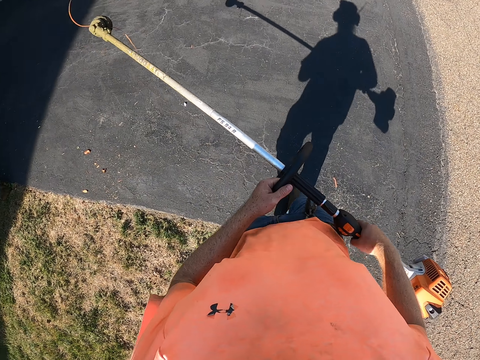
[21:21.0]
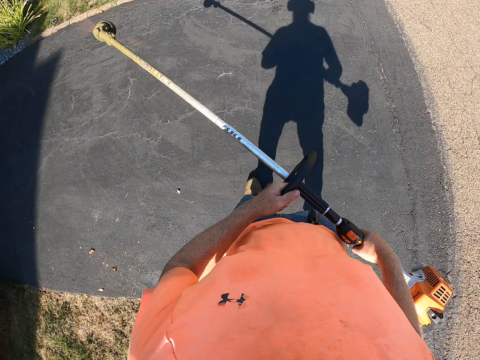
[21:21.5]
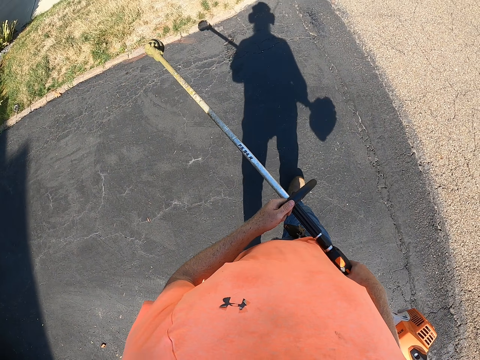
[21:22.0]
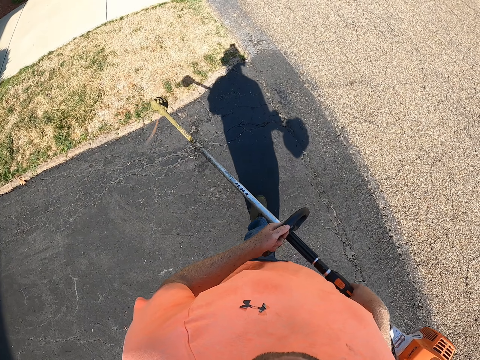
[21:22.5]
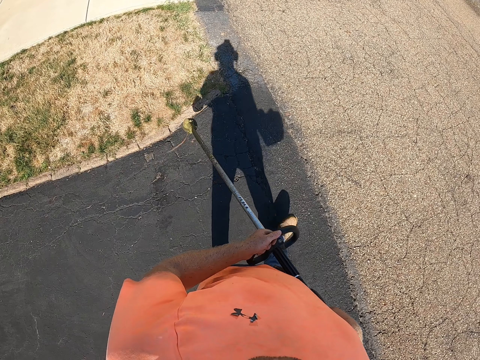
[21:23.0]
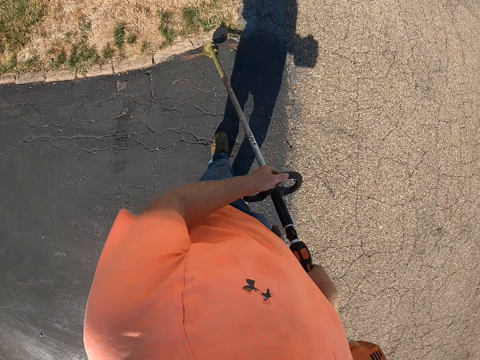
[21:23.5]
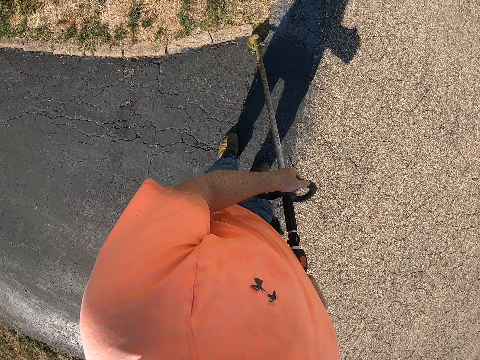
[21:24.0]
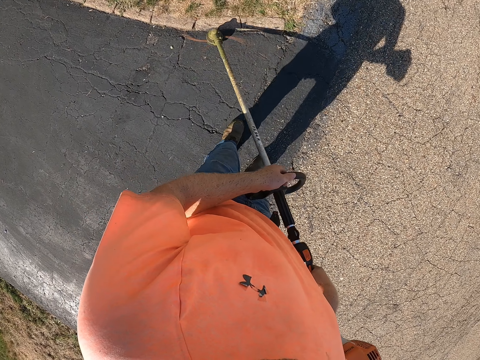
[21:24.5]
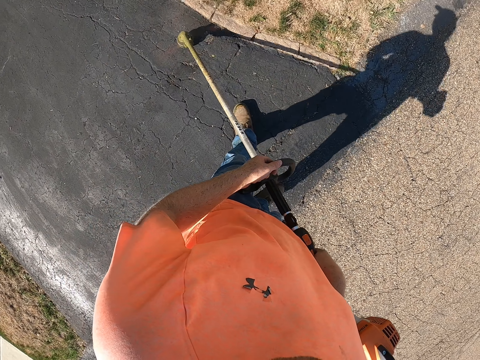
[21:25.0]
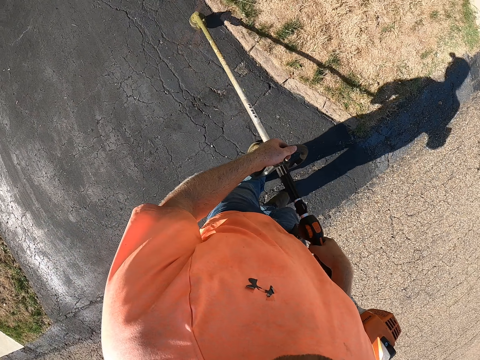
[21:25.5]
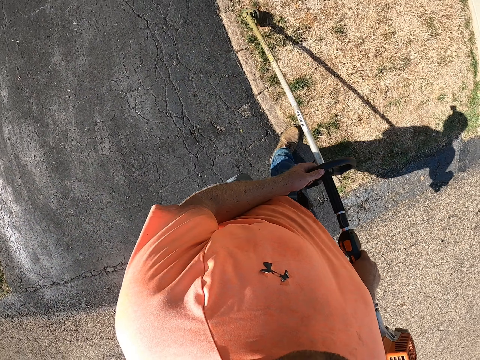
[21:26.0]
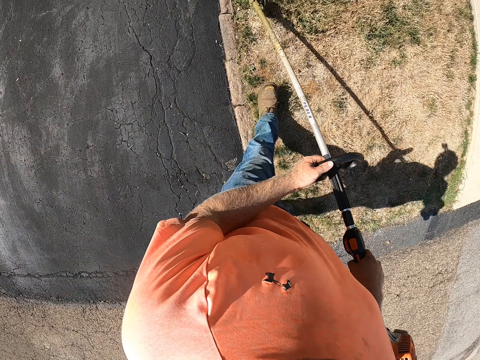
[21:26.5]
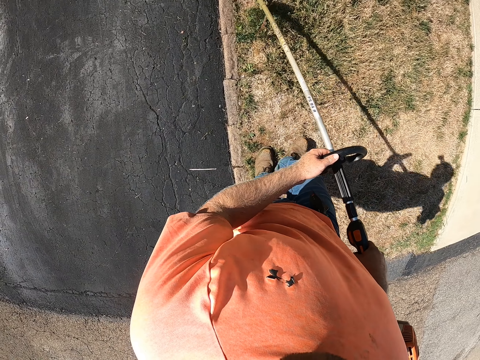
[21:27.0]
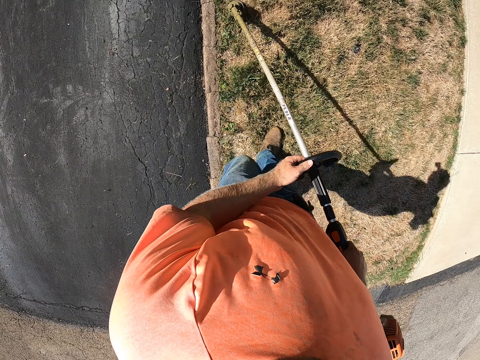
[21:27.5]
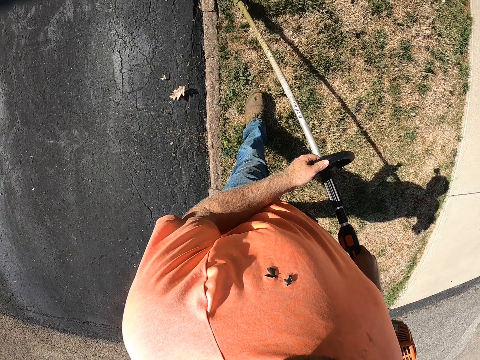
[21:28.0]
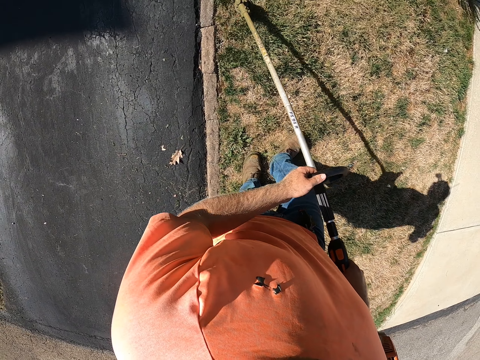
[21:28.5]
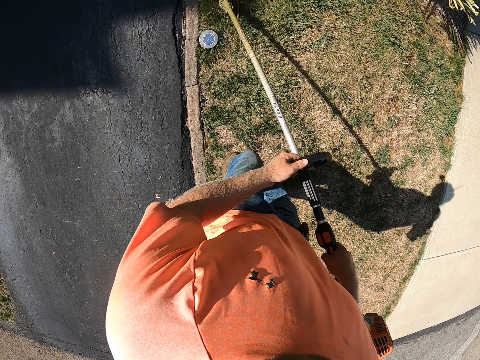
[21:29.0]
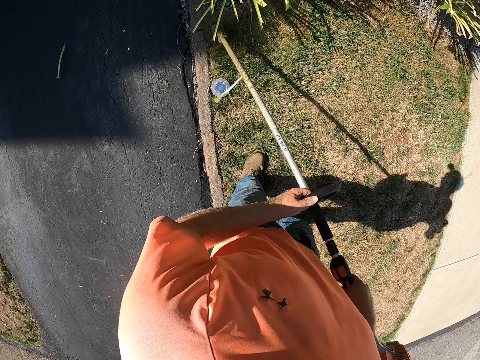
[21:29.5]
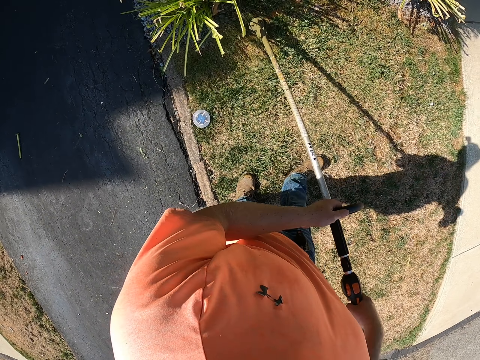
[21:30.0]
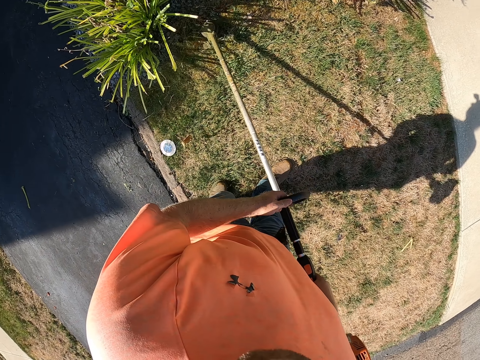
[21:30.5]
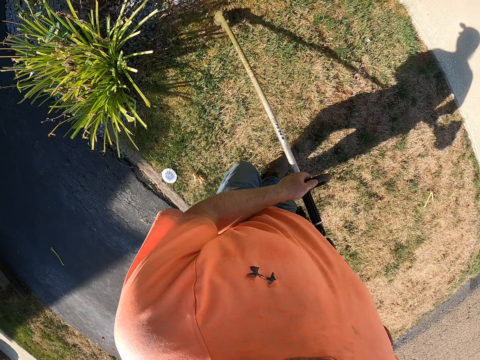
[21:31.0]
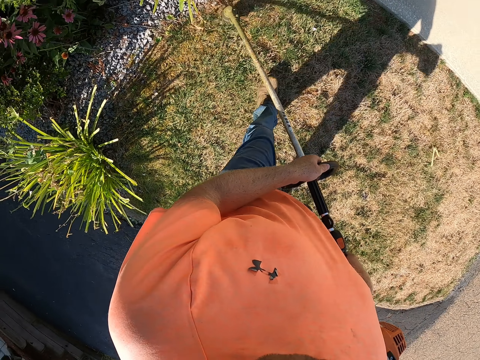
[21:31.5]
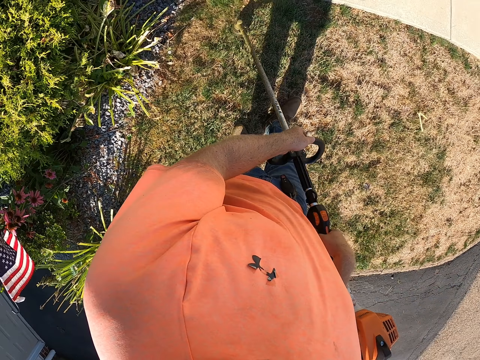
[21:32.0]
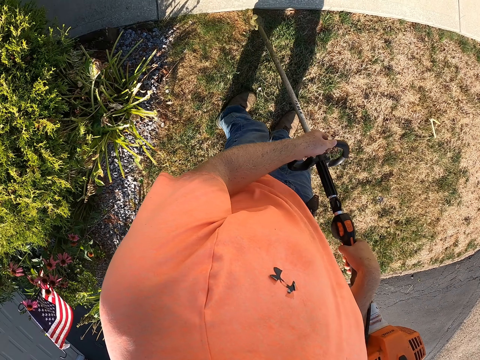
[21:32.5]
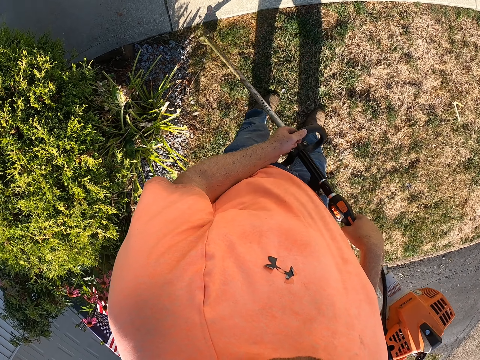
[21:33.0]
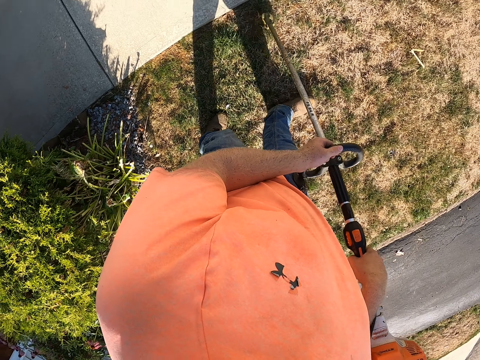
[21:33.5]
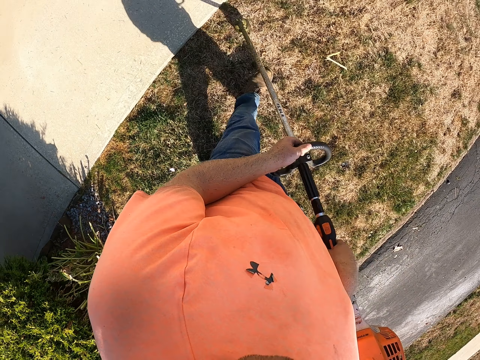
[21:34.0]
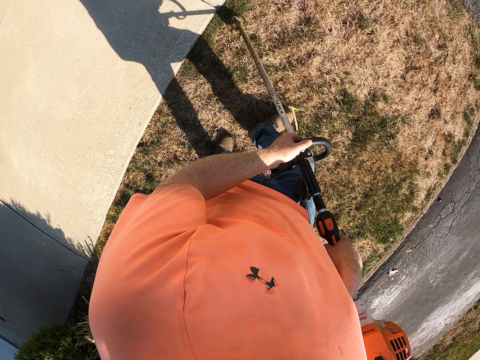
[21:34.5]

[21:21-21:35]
The camera wearer holds the string trimmer or grass cutter with his hands. He walks on a grass while holding the grass cutter. He cuts the grass with the string trimmer with both hands.

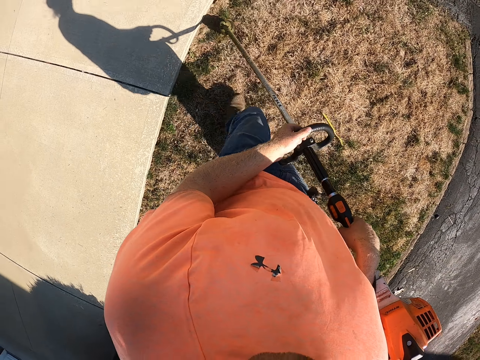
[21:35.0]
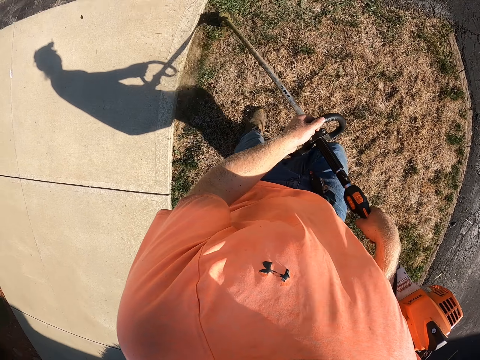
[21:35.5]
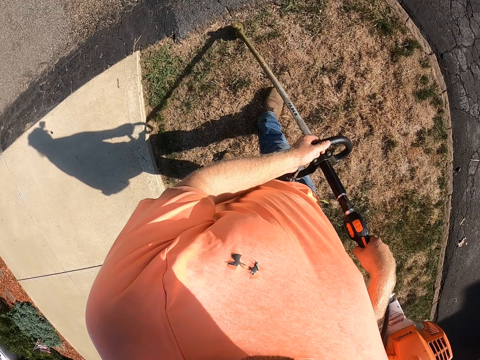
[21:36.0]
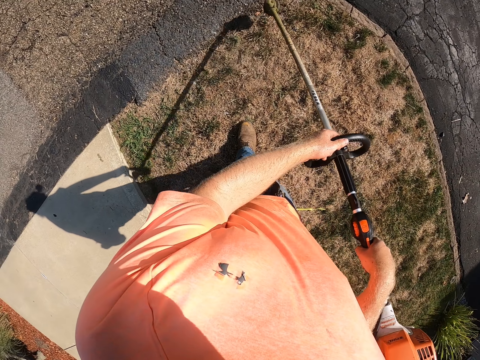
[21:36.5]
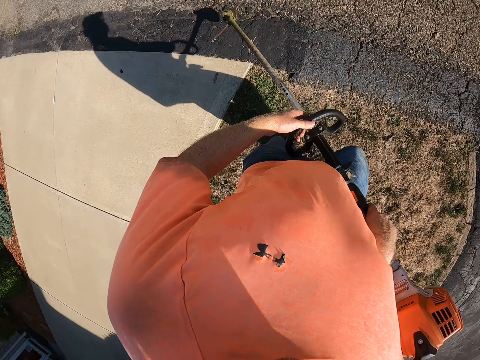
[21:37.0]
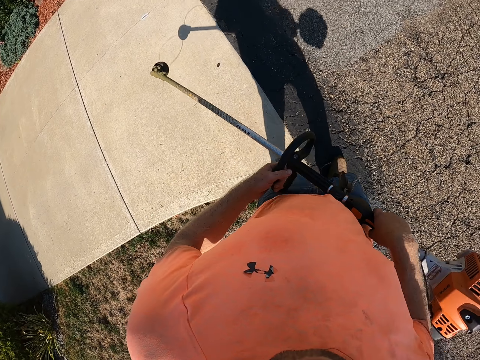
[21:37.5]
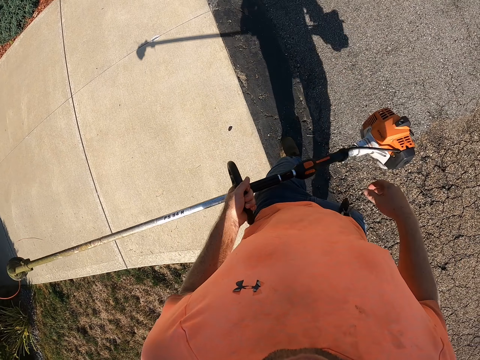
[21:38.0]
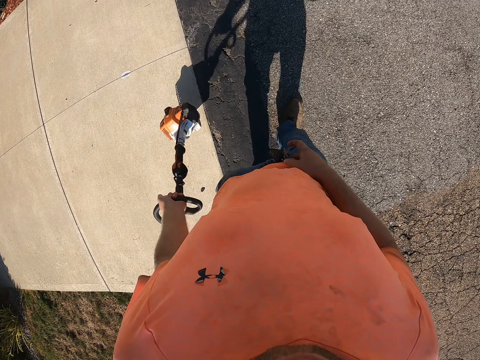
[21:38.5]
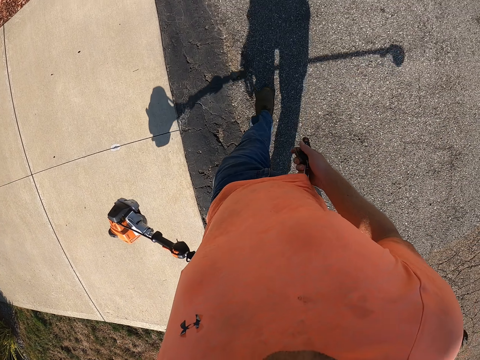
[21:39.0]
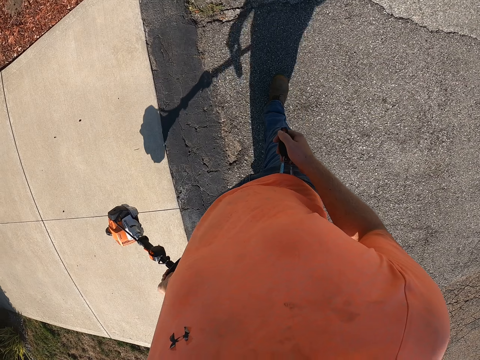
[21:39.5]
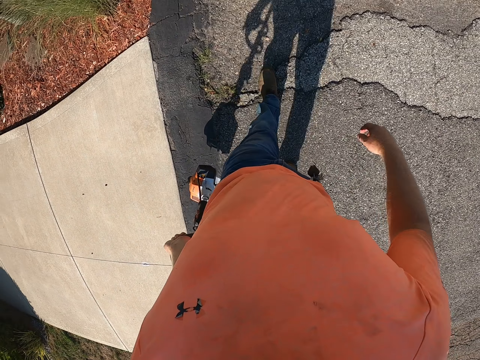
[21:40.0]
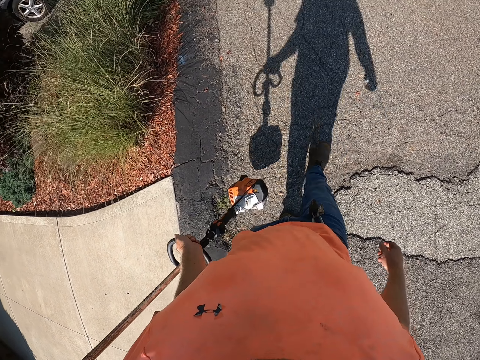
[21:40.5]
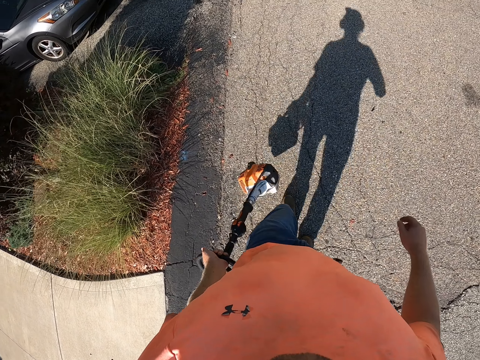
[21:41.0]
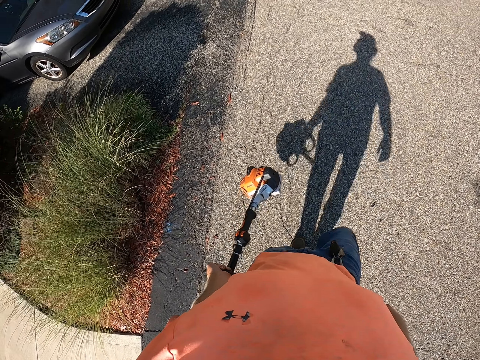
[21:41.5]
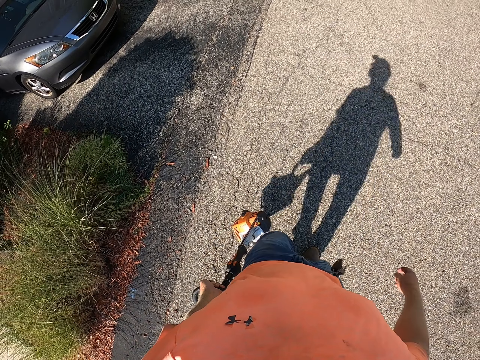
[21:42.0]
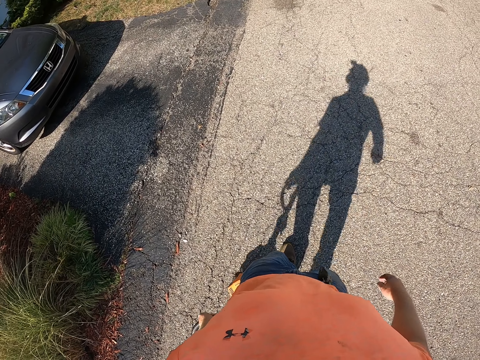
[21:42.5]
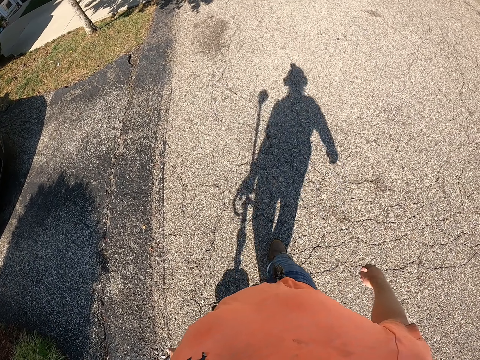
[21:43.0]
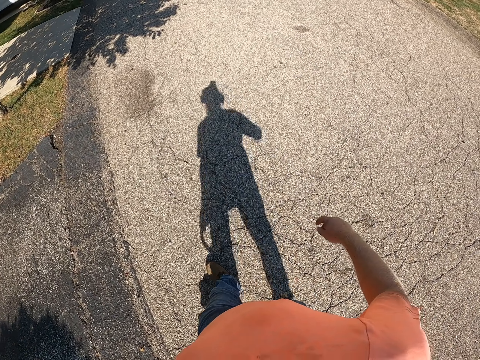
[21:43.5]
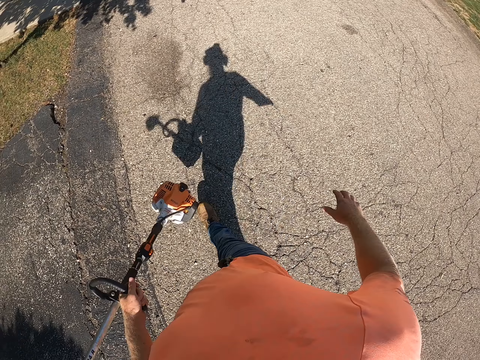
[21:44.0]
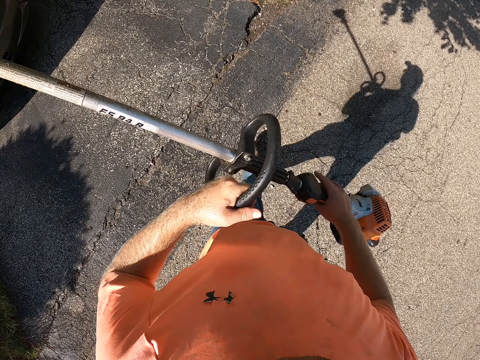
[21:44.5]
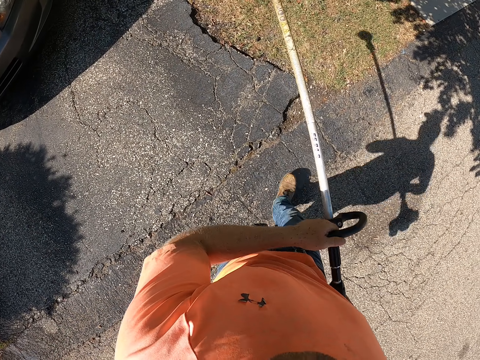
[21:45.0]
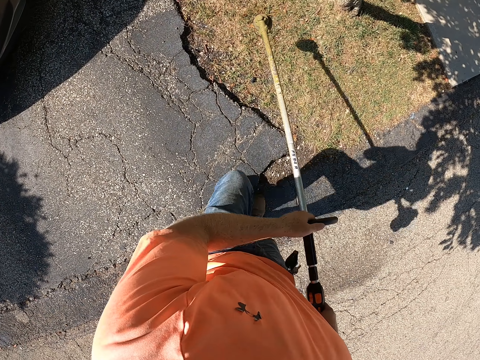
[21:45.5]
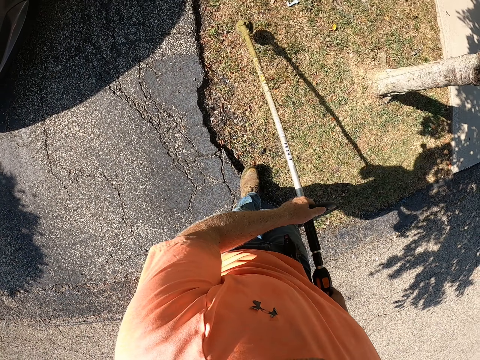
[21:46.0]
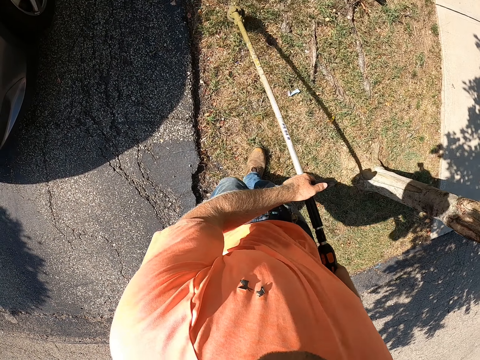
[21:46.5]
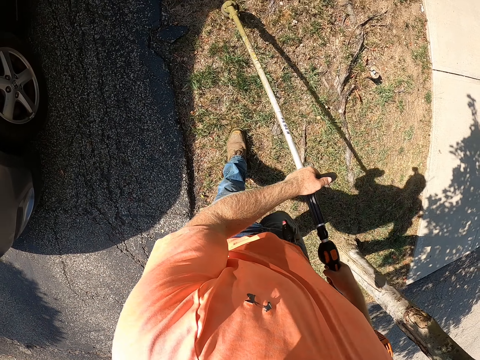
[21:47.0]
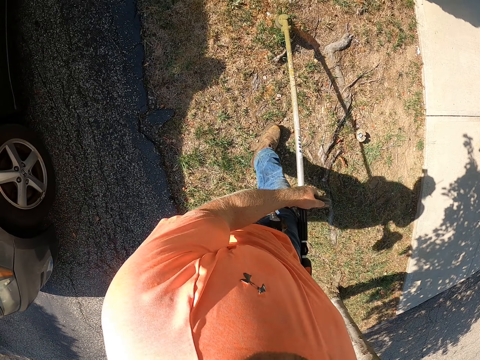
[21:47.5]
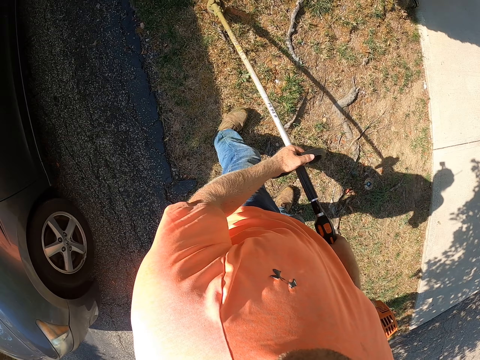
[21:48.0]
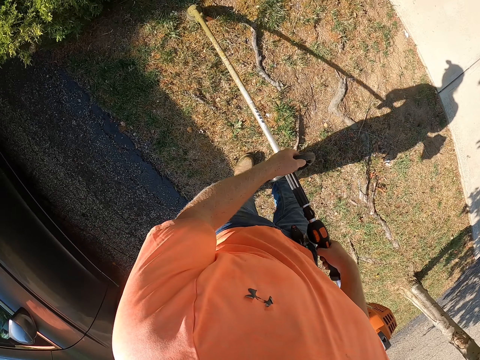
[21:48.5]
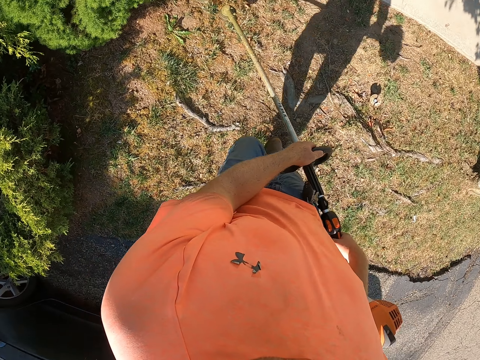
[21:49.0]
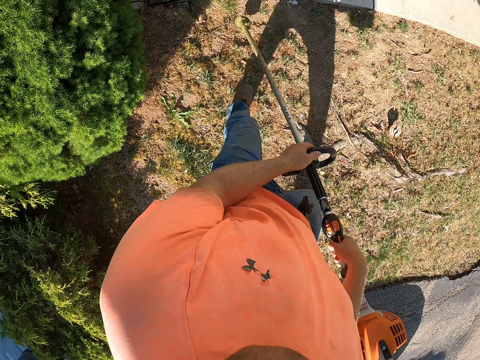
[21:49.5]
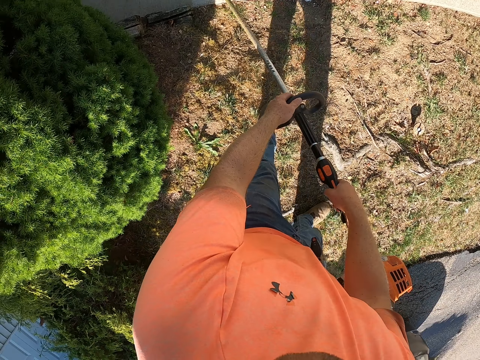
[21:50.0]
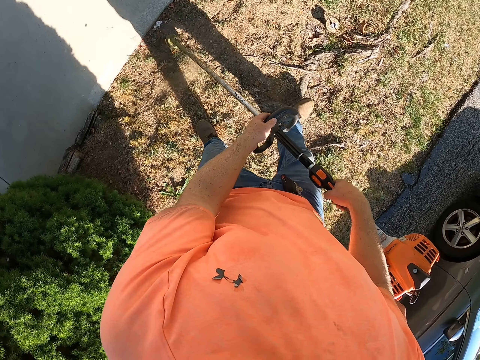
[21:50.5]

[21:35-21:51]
The camera wearer holds the string trimmer or grass cutter with his left hand. He walks on the road while holding the grass cutter. He touches a key holder on his trouser with his right hand. He holds the string trimmer with his hands. He cuts the grass with the string trimmer with both hands.
